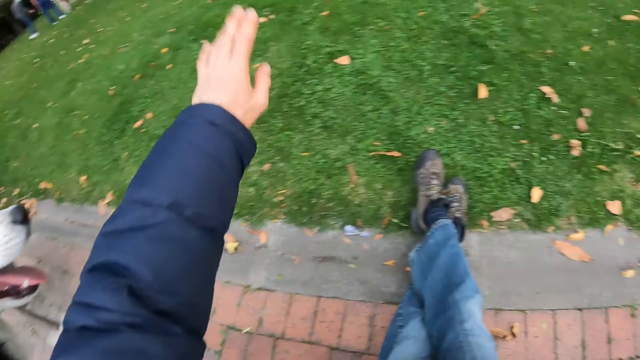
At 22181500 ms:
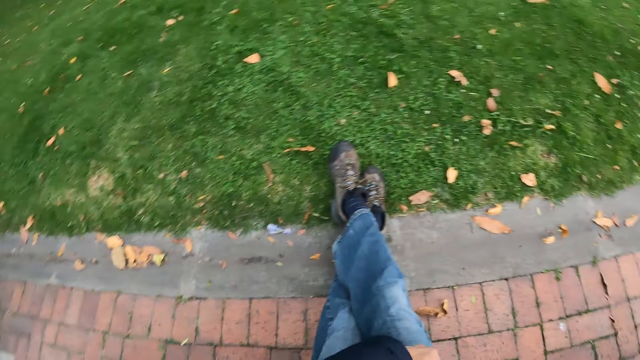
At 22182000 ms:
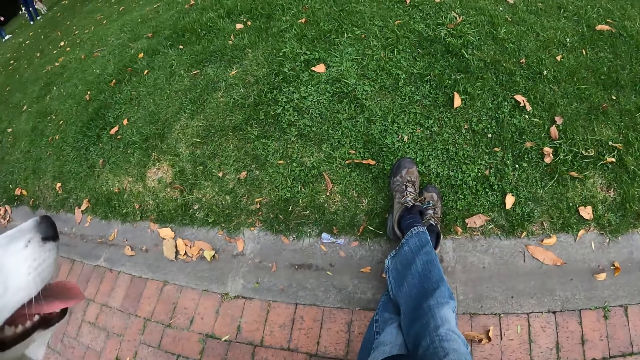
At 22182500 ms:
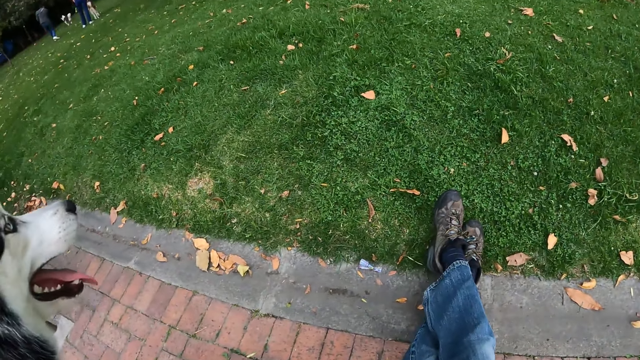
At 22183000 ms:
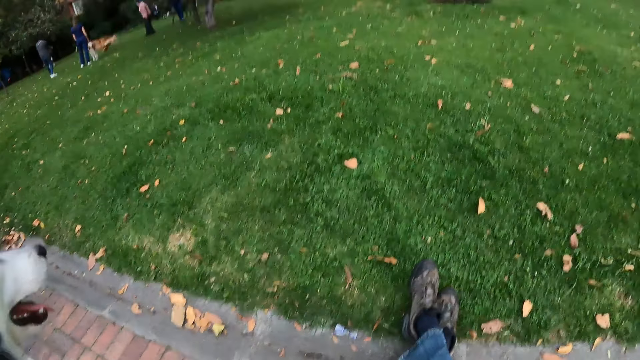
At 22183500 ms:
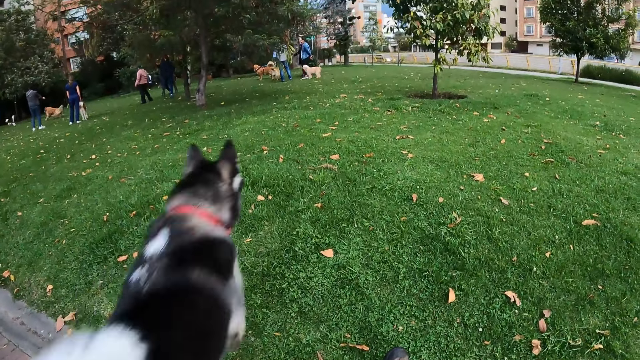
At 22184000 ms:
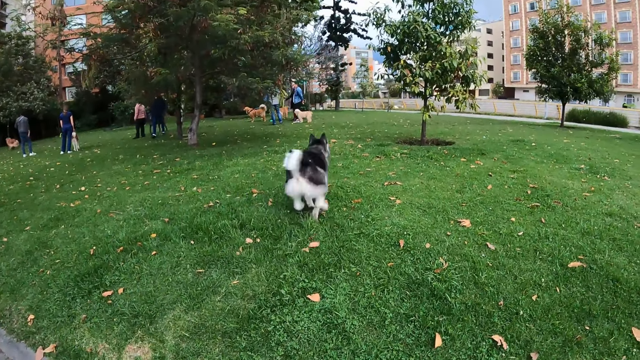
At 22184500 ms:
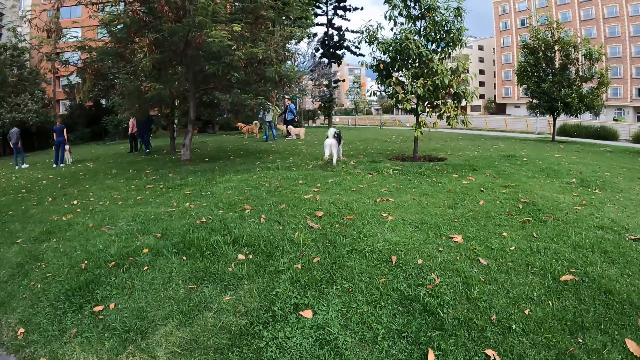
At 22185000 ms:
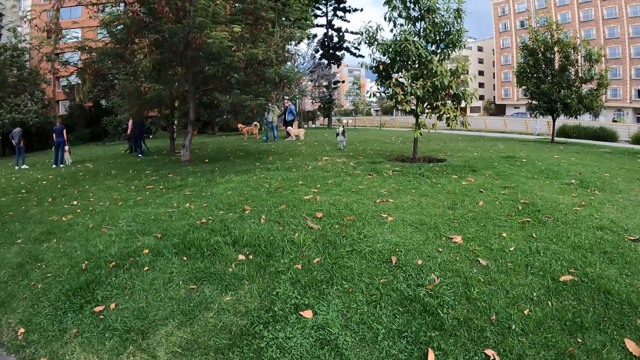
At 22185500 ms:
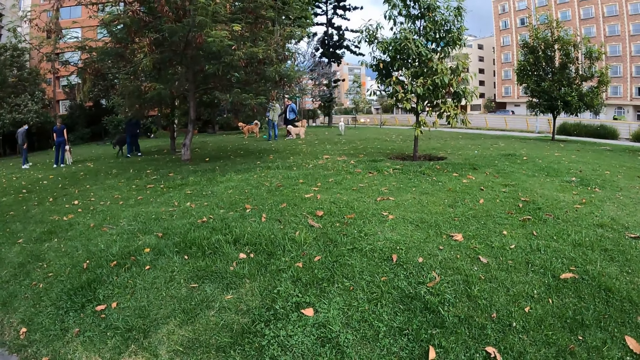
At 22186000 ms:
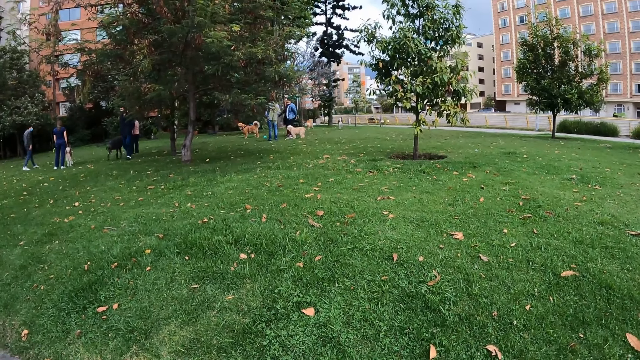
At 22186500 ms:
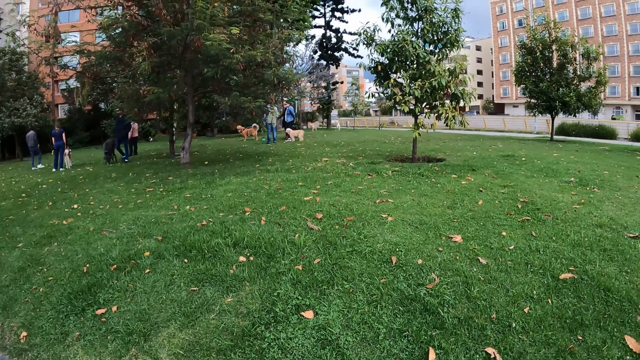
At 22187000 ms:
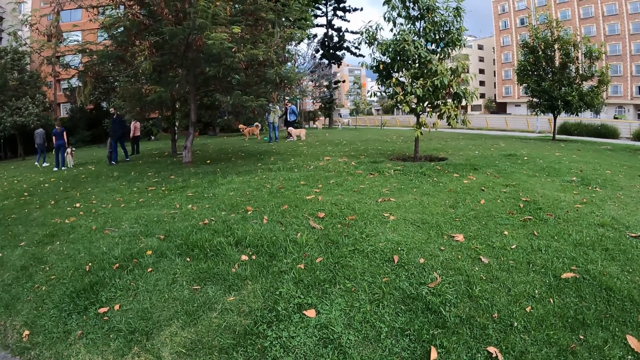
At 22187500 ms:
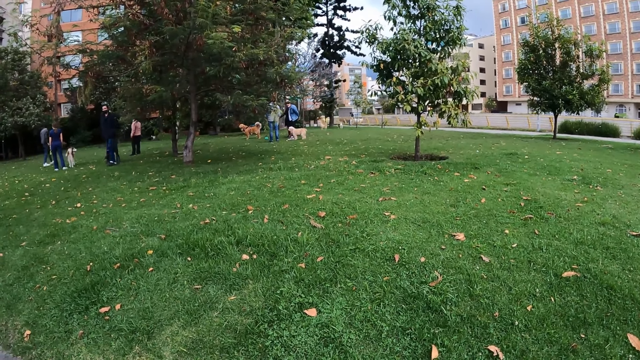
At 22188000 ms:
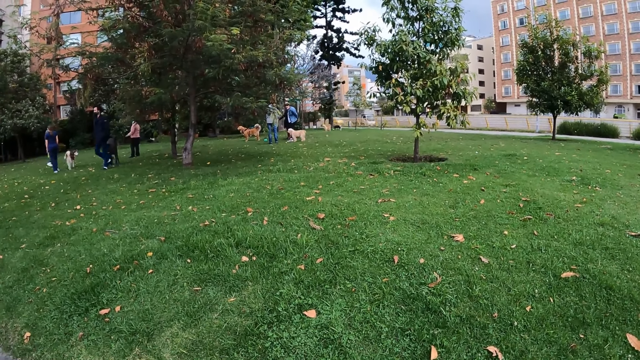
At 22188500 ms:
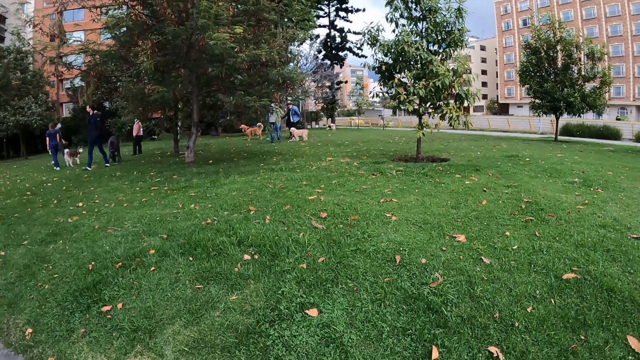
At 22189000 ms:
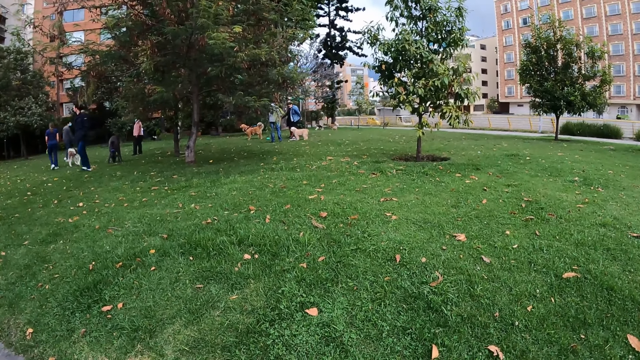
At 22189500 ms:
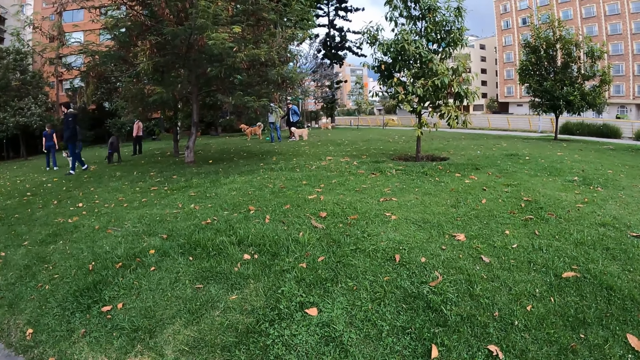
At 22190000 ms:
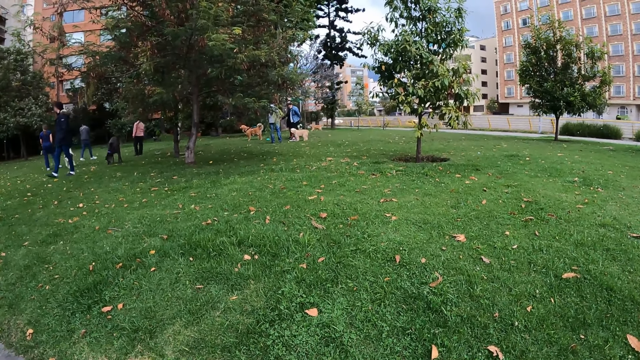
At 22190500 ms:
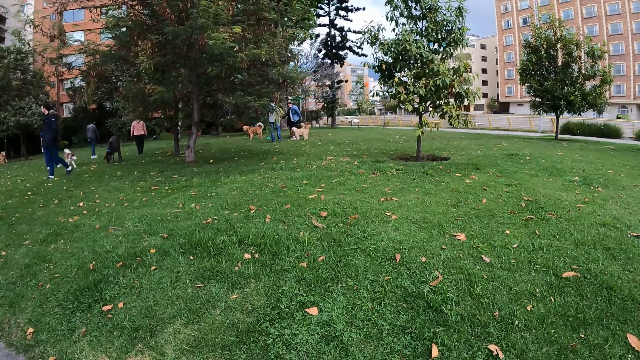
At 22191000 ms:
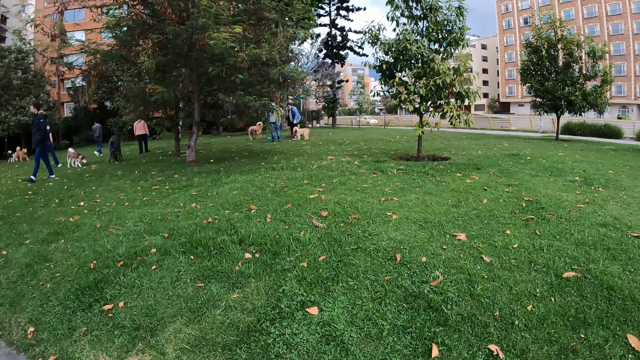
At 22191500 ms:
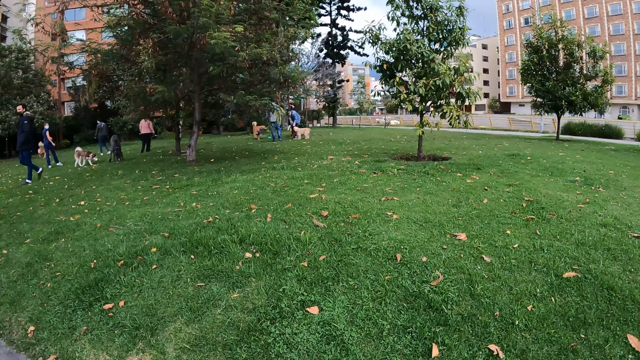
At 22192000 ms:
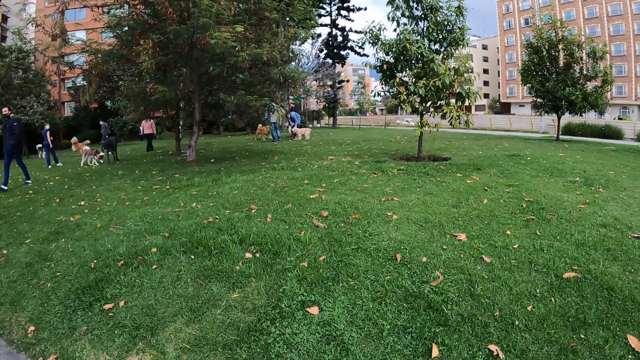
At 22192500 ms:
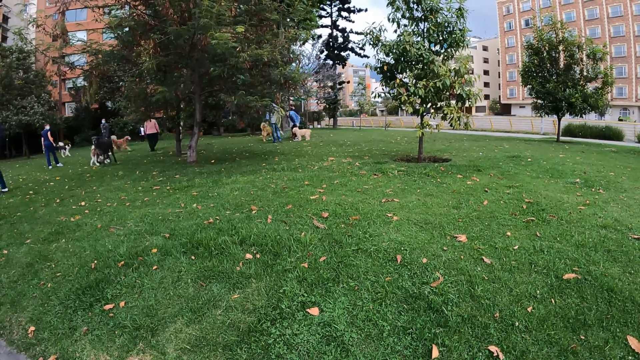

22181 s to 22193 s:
The camera wearer stares around the park. The dog runs across the park.

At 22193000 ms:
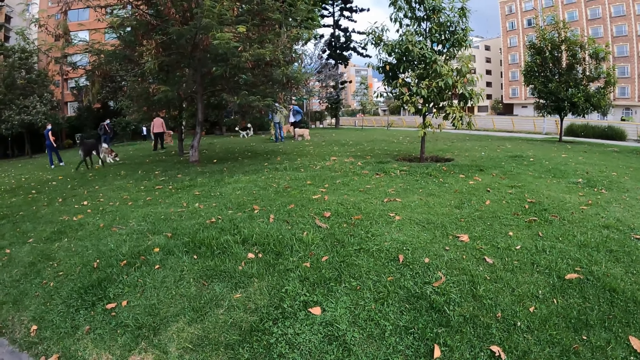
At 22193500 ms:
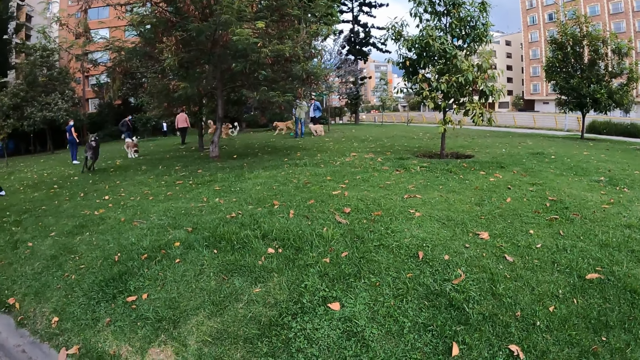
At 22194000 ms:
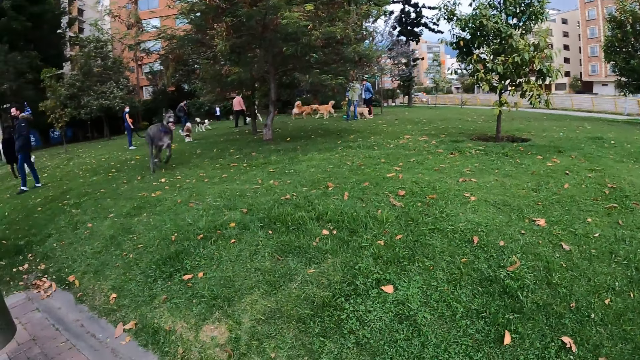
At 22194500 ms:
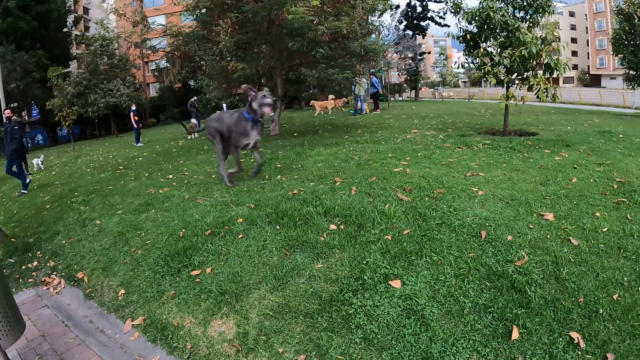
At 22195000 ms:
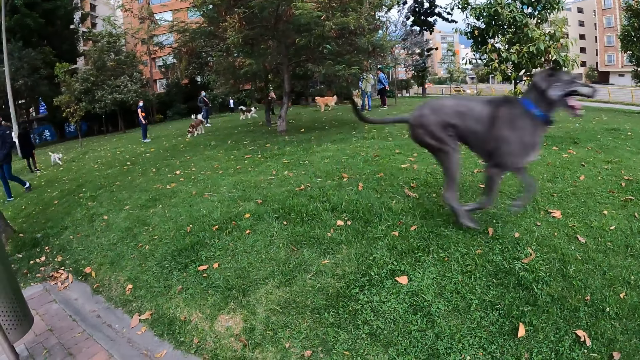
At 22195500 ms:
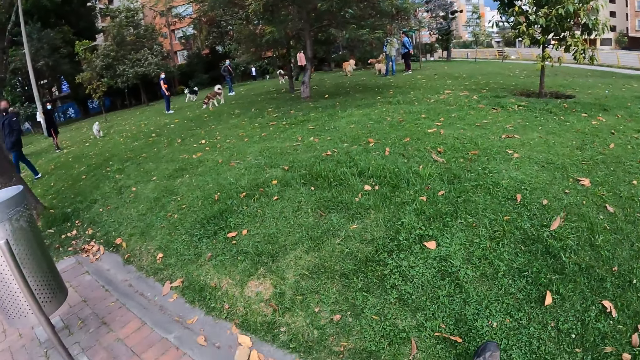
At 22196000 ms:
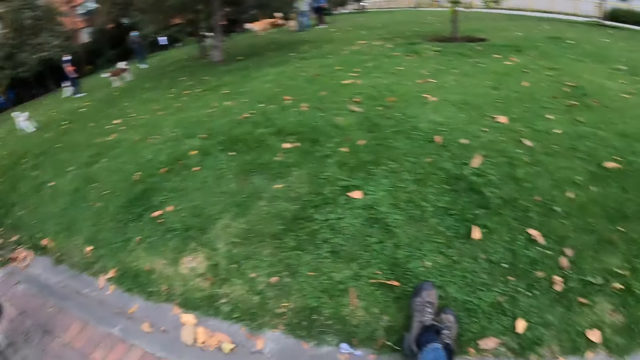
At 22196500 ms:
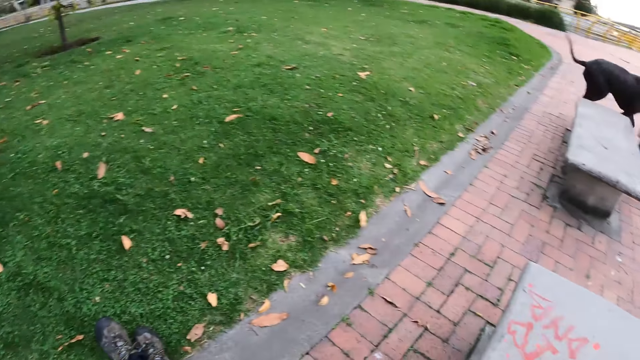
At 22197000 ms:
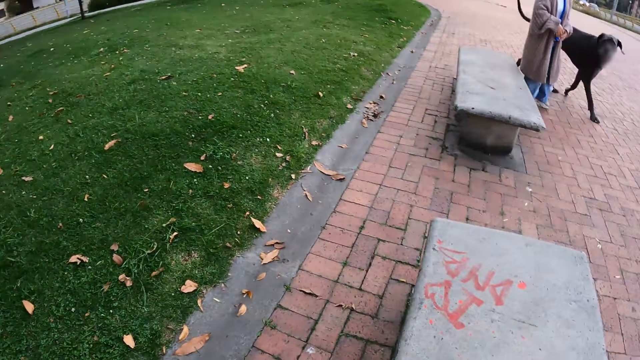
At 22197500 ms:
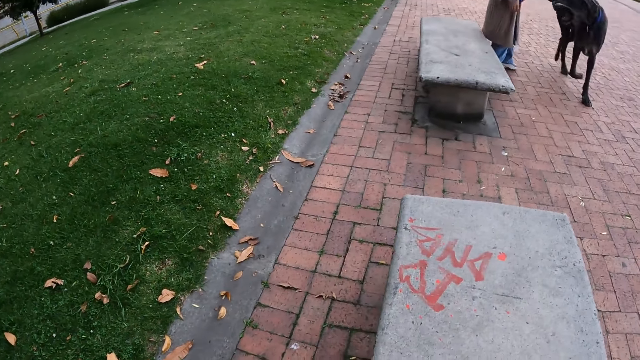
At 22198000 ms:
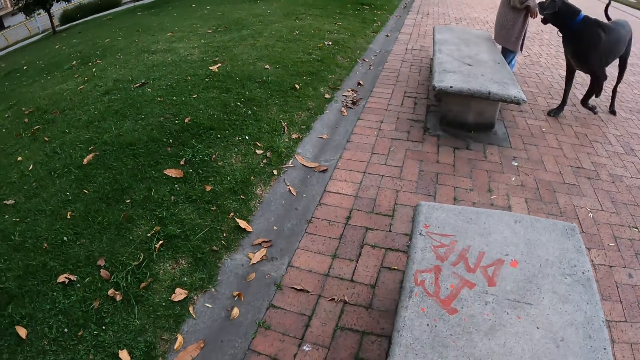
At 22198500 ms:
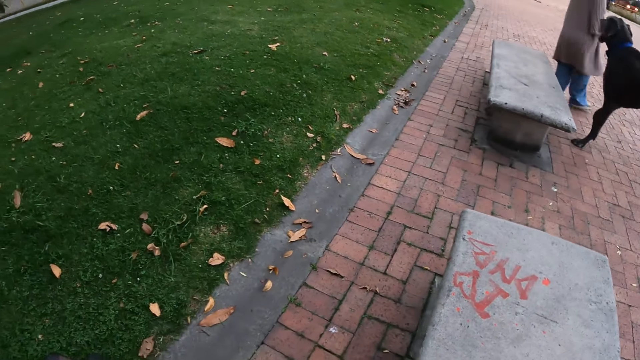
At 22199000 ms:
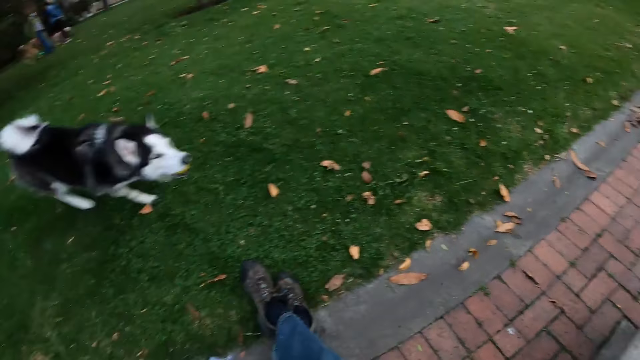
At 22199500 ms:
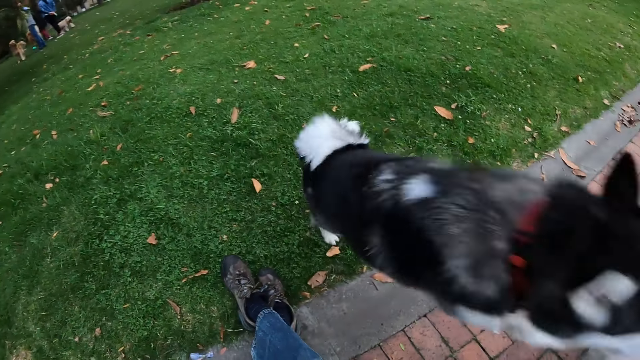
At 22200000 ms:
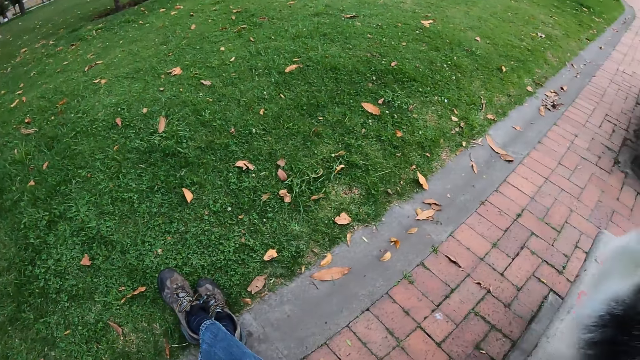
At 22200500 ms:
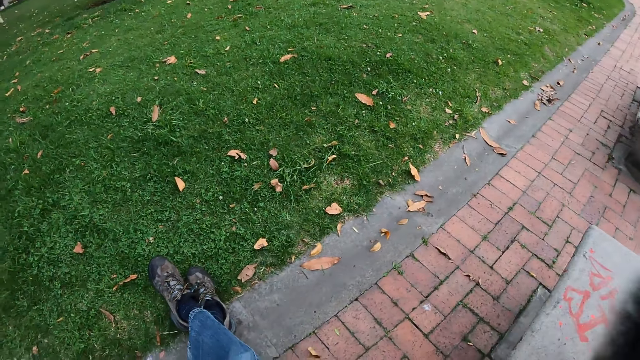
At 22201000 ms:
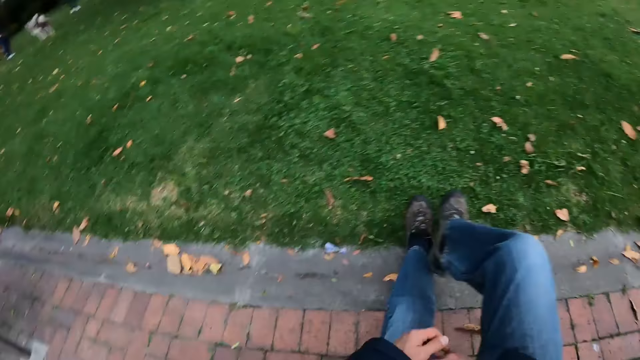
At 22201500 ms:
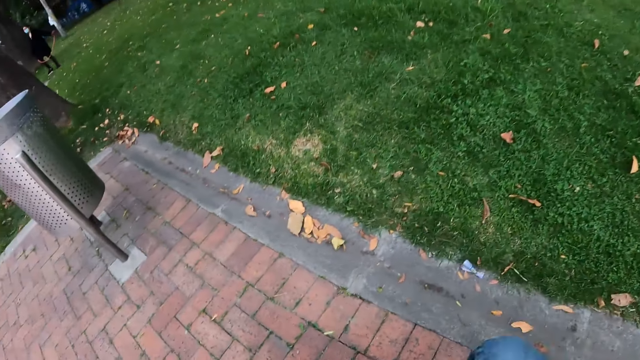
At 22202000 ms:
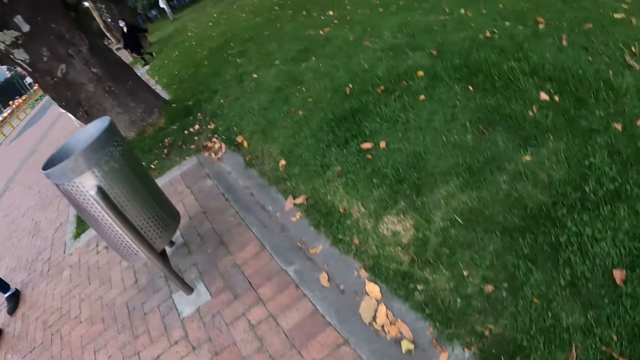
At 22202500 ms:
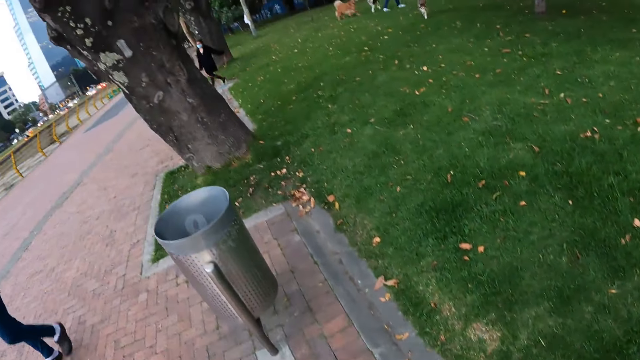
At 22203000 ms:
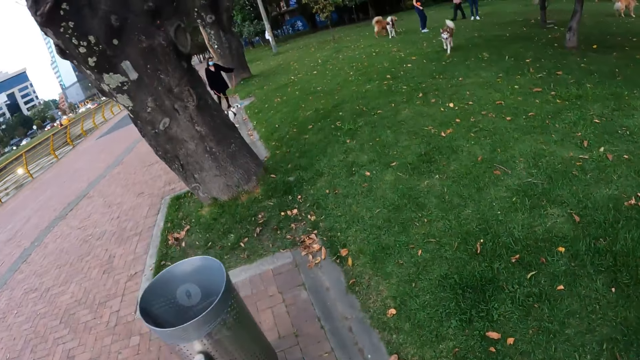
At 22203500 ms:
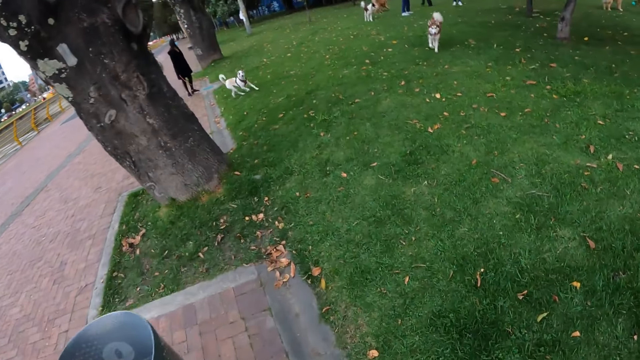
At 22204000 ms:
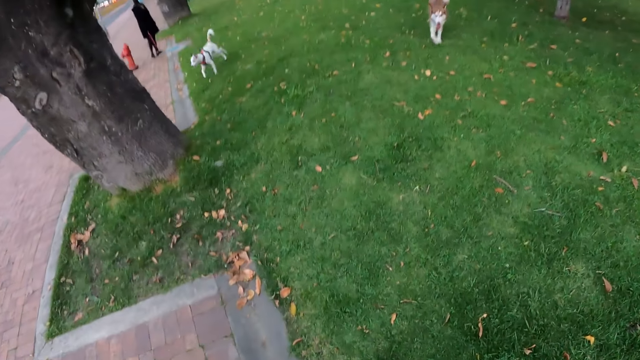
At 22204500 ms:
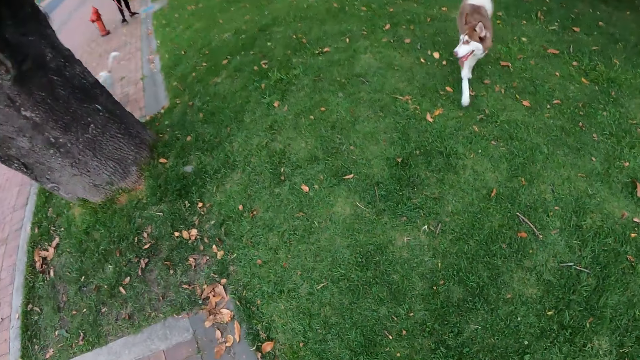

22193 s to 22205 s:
The dog climbs the park bench. The camera wearer stands from the park bench. They walk on the park.
